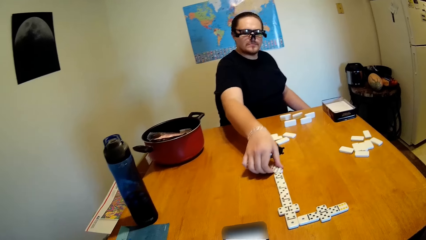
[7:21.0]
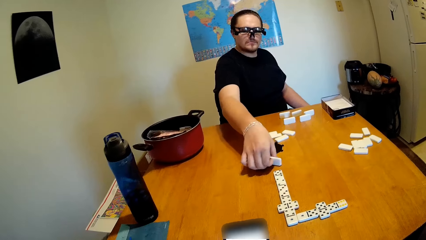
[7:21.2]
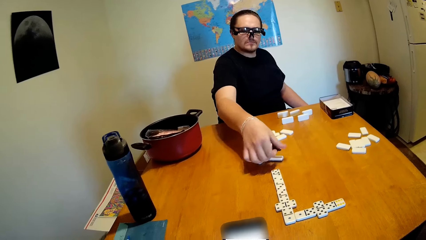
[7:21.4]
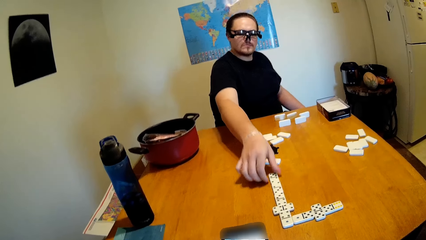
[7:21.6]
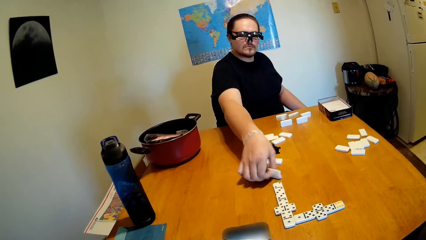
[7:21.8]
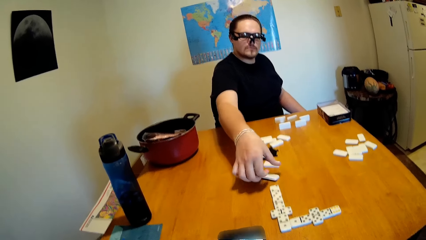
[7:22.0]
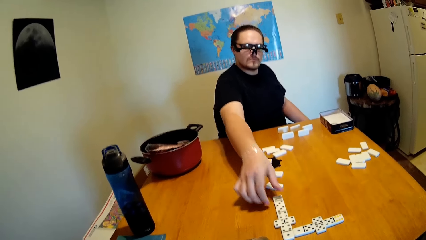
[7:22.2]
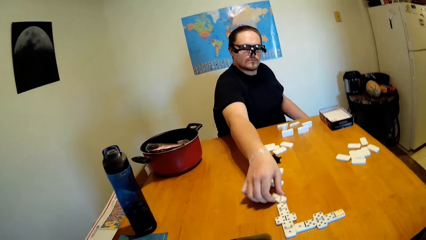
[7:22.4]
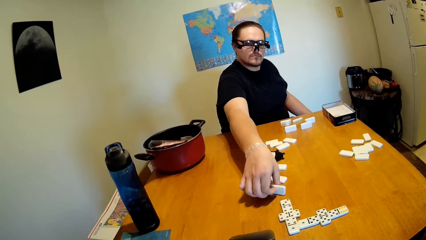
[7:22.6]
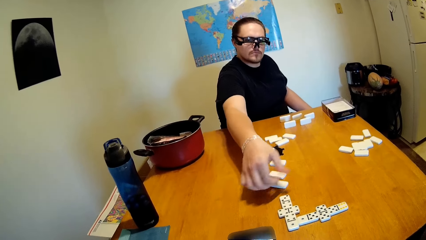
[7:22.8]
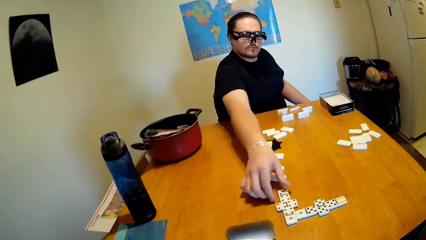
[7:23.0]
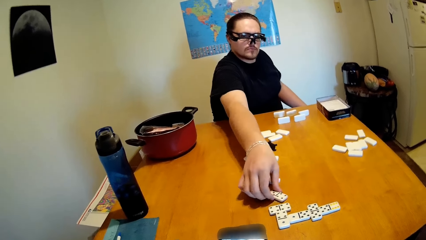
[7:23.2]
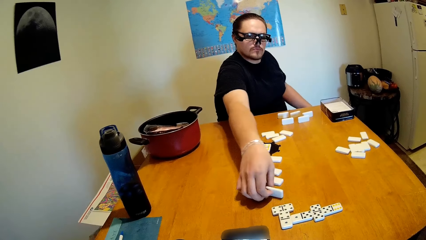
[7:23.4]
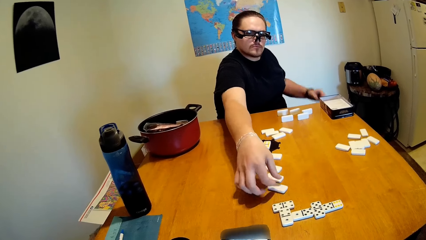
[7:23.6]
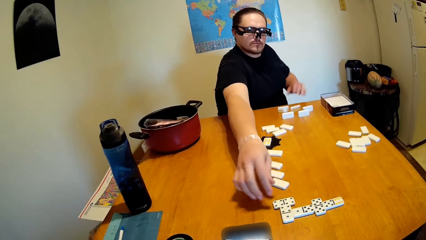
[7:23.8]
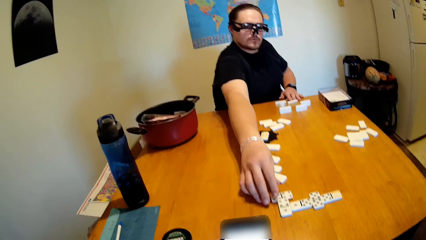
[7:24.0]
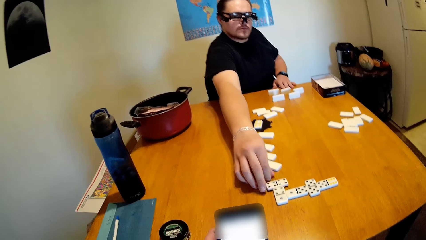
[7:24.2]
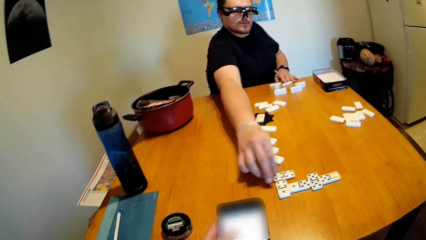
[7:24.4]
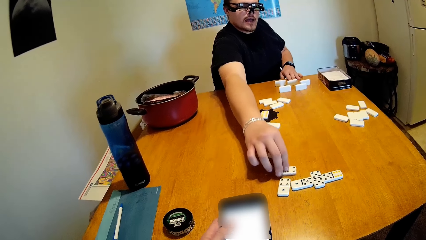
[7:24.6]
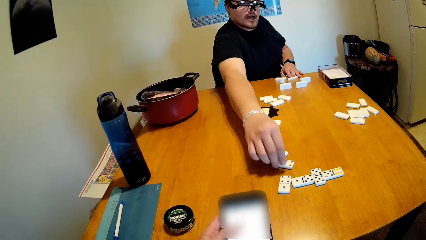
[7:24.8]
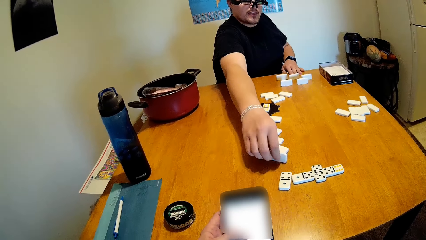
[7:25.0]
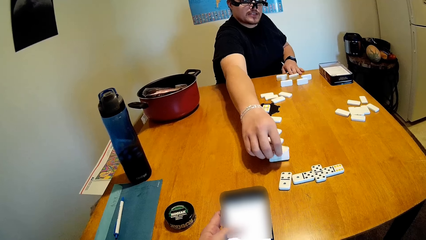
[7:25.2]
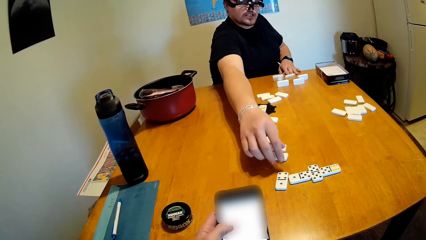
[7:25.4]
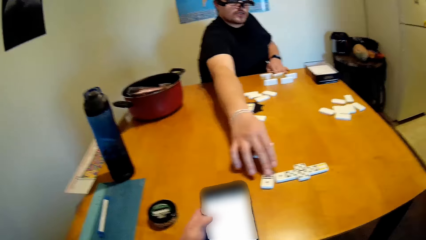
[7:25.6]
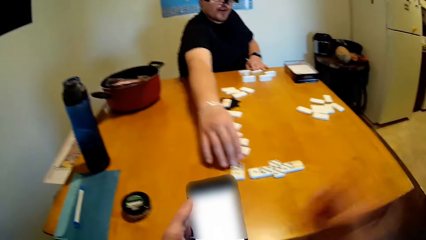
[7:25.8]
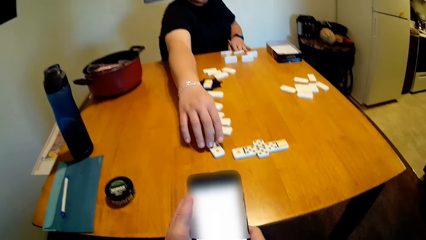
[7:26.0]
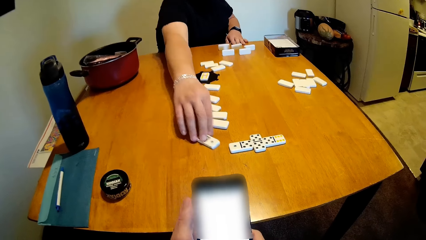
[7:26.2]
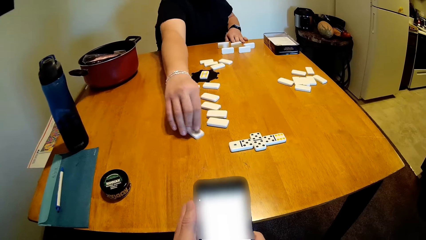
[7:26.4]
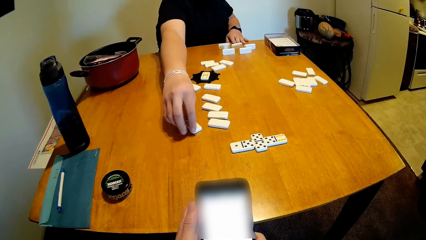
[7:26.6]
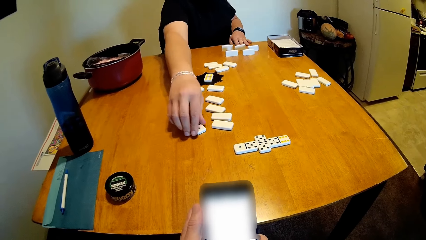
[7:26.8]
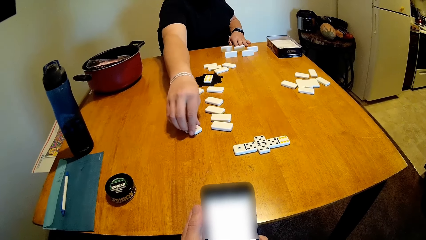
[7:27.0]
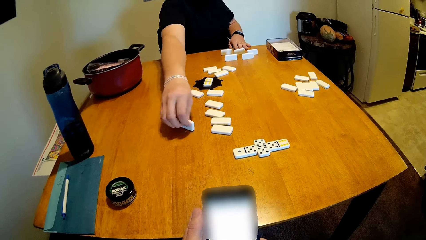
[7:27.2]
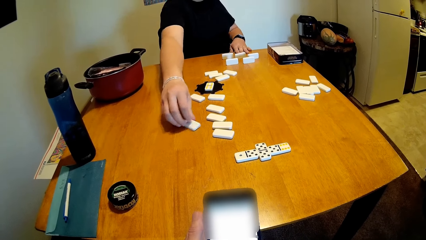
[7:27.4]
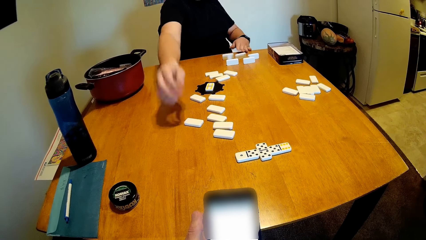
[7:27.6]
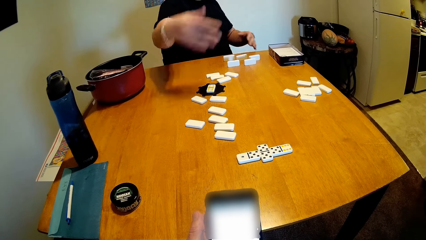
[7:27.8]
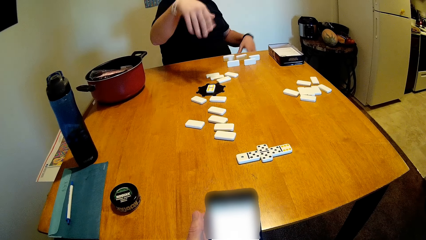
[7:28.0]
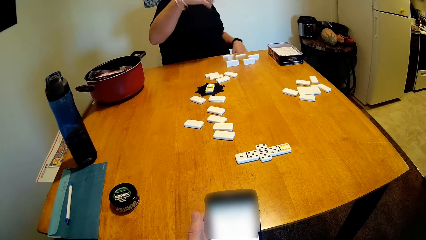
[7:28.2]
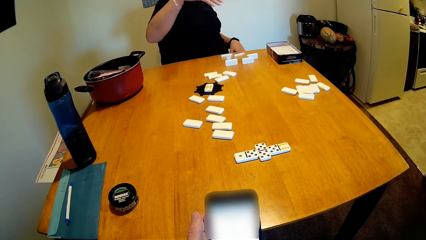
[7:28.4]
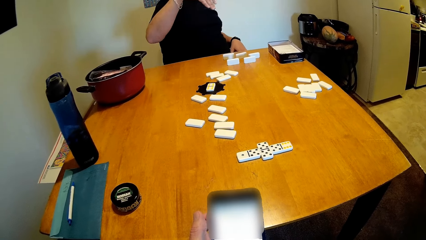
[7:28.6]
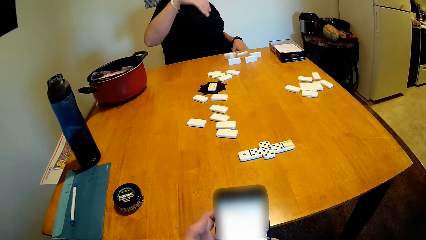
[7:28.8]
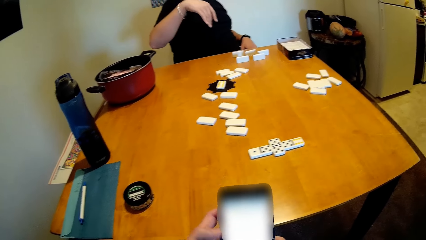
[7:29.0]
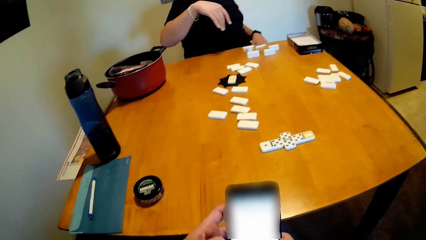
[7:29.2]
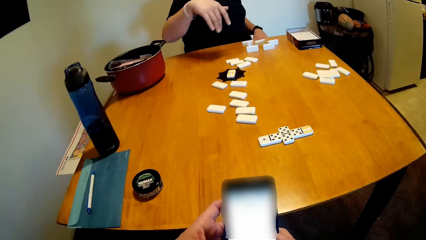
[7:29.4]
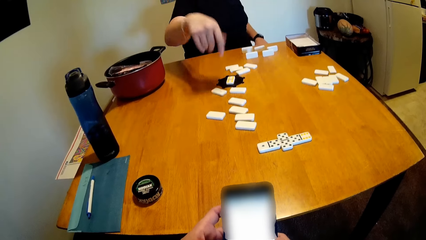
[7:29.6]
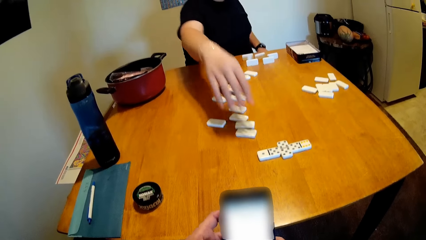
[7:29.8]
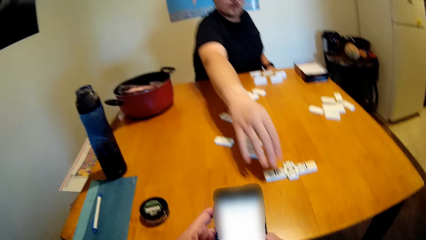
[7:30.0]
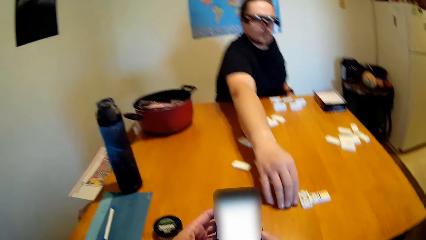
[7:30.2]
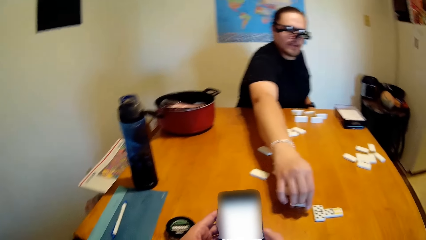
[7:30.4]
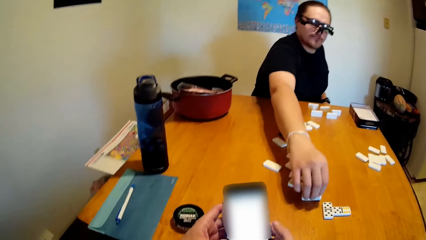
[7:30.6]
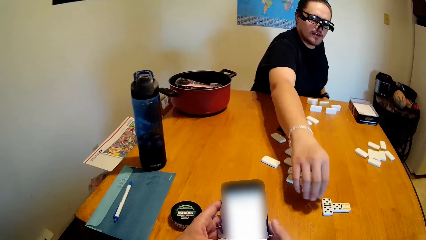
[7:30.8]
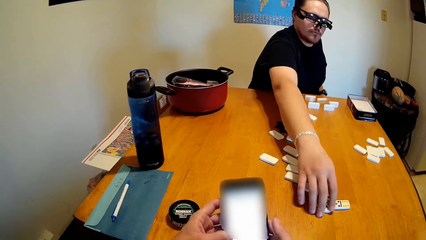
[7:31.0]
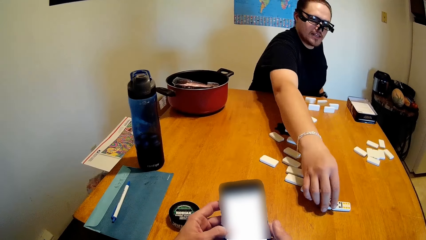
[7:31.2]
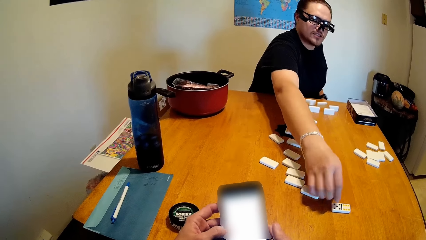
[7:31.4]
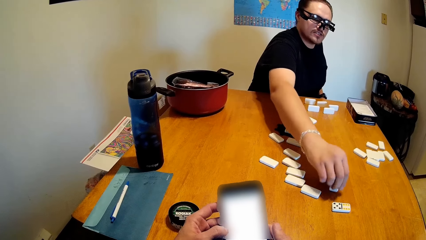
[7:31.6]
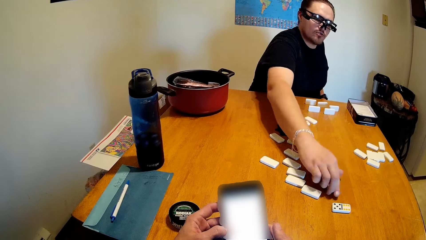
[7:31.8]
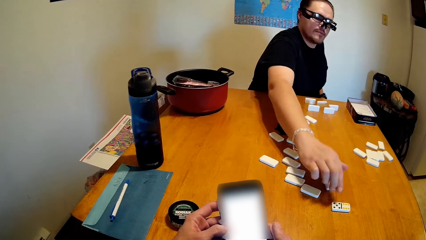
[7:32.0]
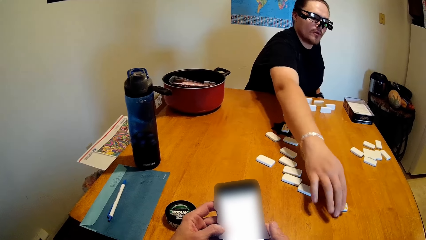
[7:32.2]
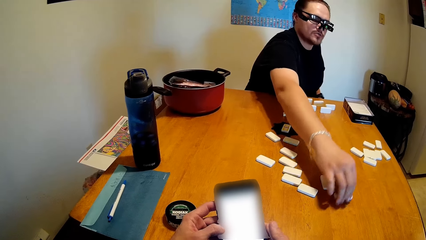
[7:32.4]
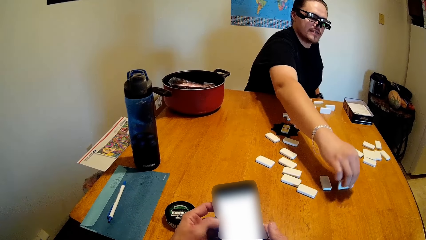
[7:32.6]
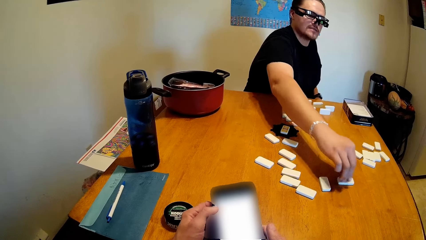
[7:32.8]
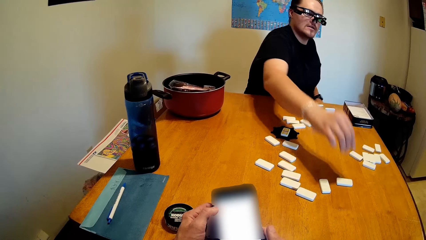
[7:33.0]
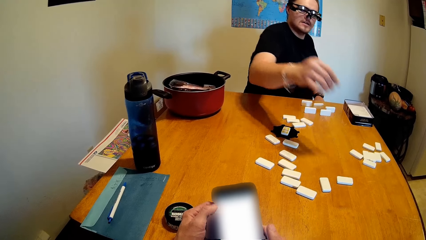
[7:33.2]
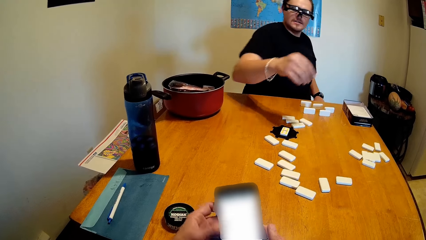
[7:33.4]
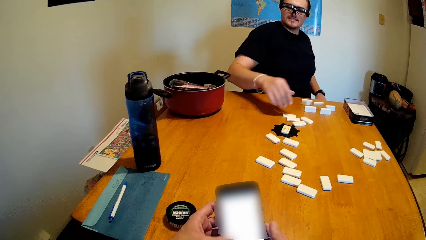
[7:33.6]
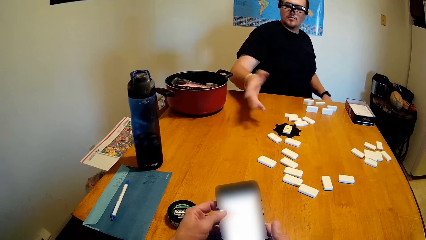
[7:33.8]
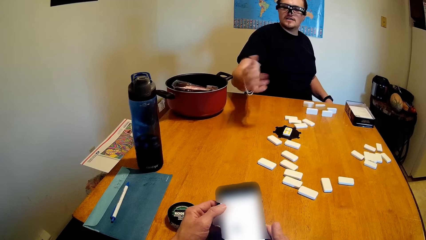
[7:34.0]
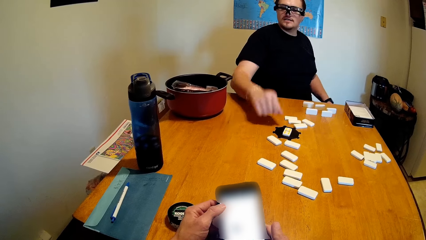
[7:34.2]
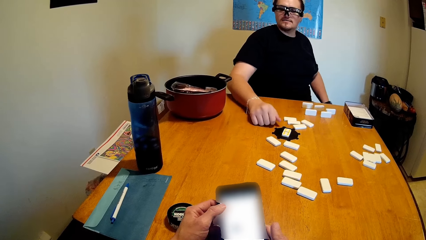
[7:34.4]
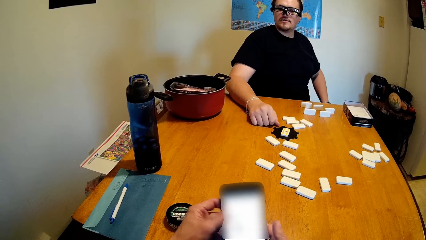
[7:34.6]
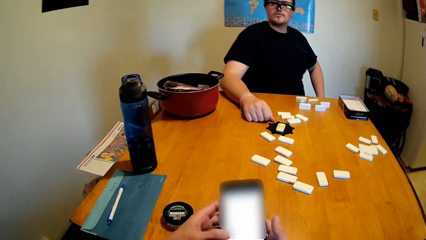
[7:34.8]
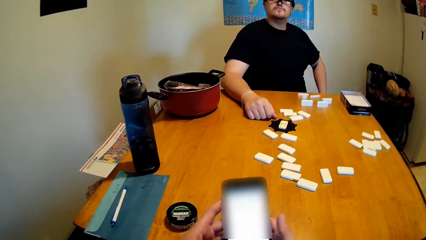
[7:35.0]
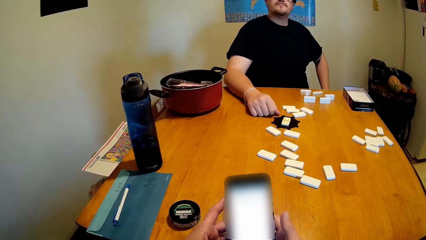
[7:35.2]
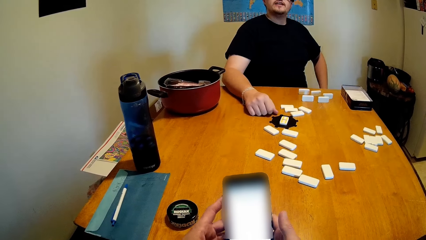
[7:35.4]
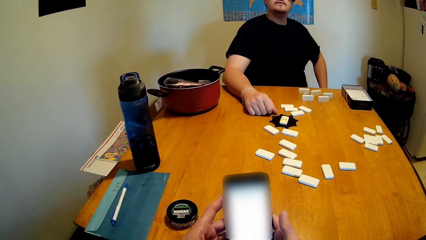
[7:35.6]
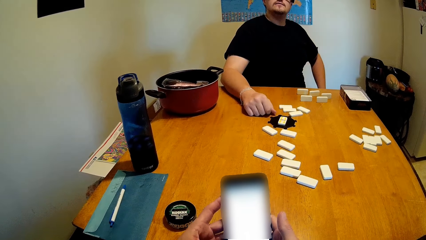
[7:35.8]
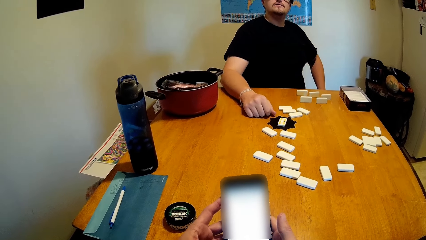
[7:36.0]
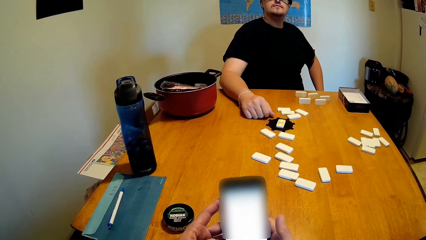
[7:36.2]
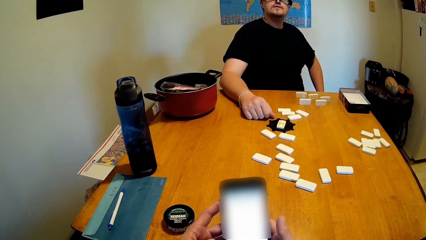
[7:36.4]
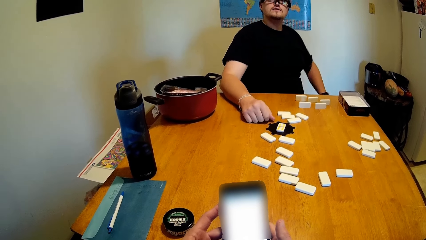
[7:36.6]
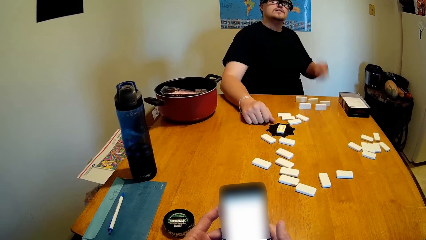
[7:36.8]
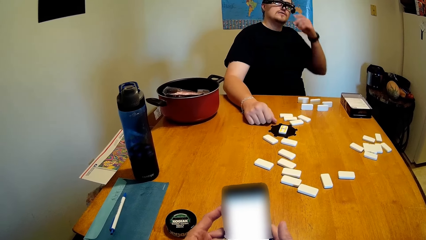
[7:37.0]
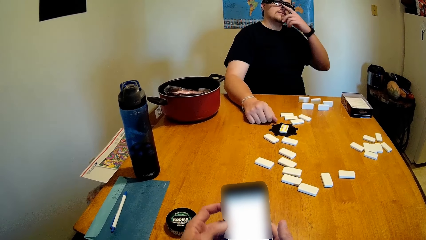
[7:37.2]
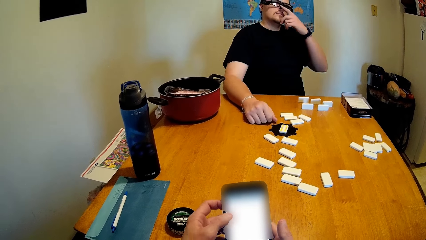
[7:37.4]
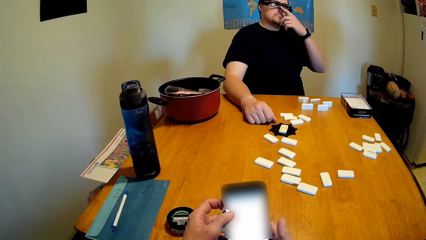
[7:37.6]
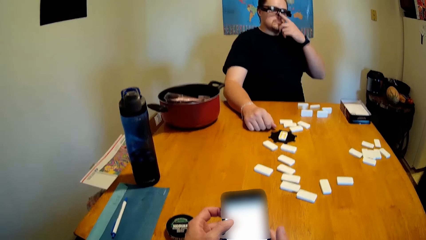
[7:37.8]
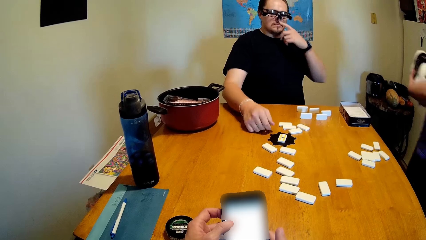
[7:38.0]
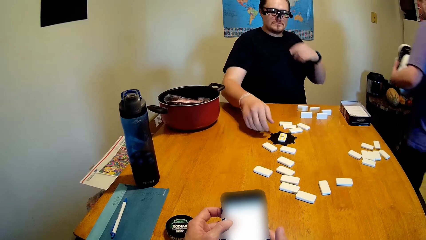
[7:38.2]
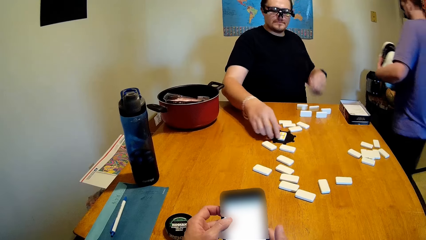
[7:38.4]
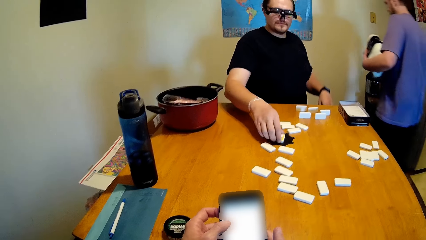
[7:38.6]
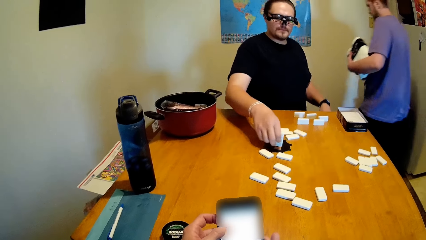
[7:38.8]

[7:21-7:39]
A man moves a dice repeatedly. The camera wearer operates the phone in the hand. The man moves the dice again. The camera wearer operates the phone. The man moves the dice repeatedly. The camera wearer operates the phone. The man touches his nose.
